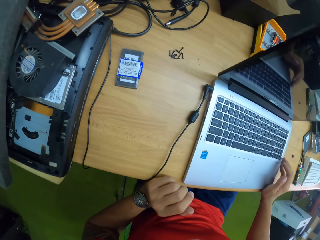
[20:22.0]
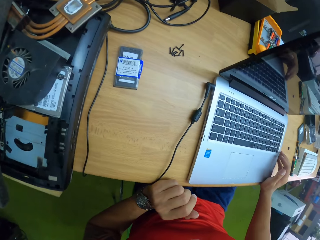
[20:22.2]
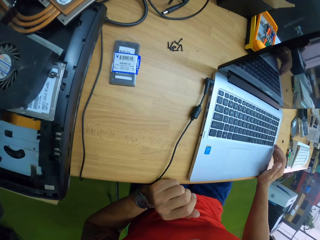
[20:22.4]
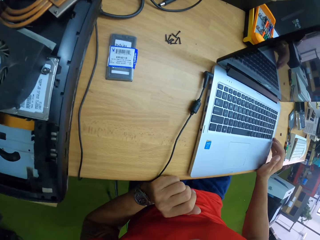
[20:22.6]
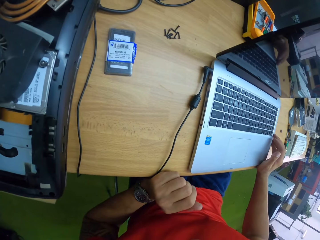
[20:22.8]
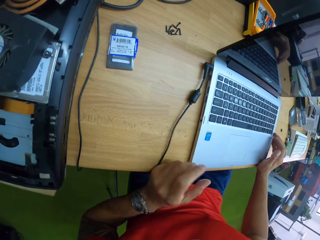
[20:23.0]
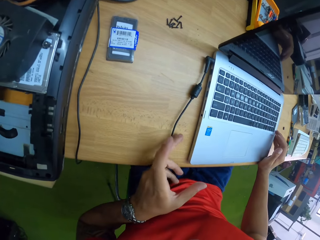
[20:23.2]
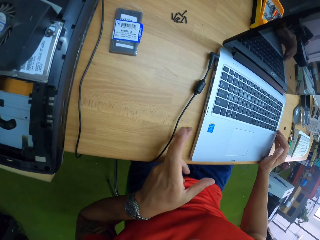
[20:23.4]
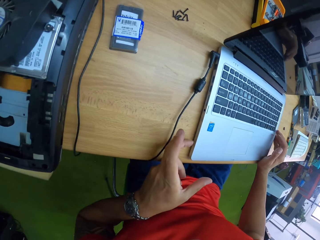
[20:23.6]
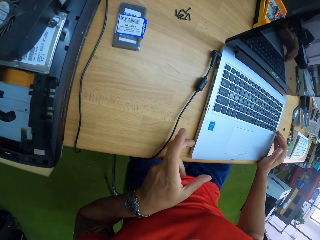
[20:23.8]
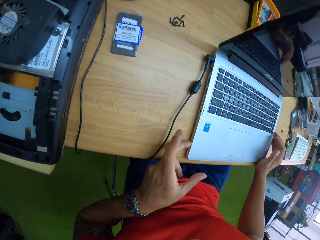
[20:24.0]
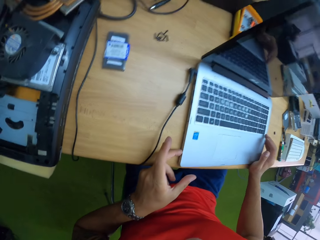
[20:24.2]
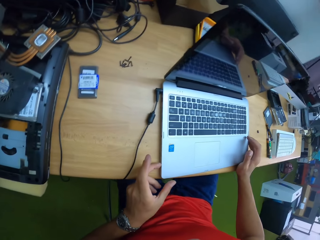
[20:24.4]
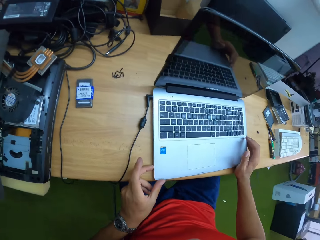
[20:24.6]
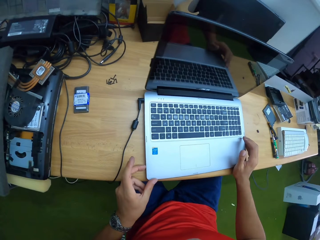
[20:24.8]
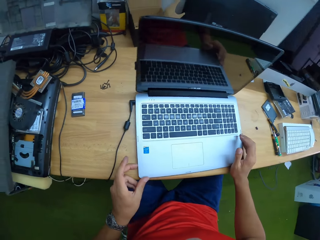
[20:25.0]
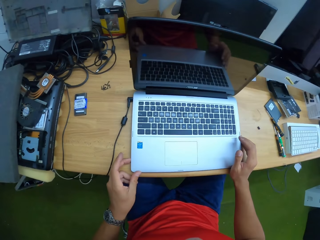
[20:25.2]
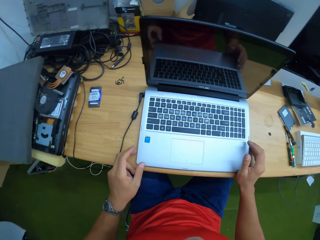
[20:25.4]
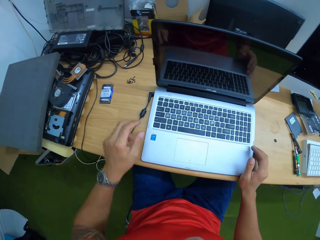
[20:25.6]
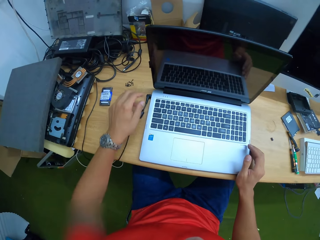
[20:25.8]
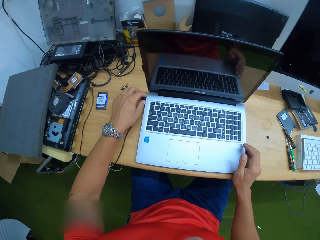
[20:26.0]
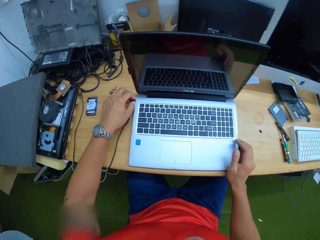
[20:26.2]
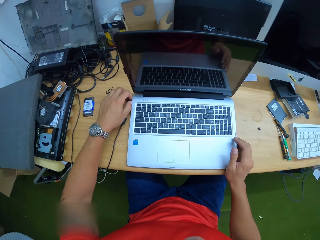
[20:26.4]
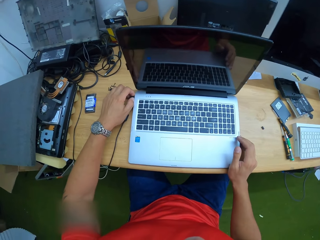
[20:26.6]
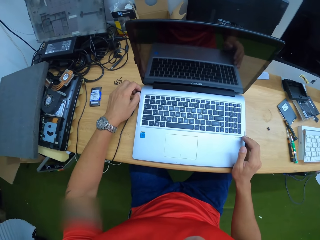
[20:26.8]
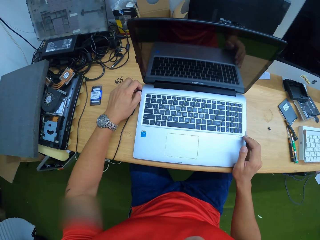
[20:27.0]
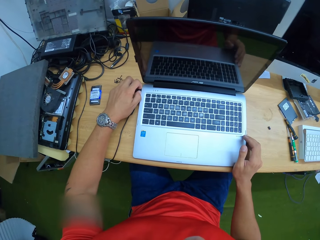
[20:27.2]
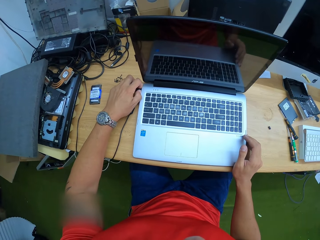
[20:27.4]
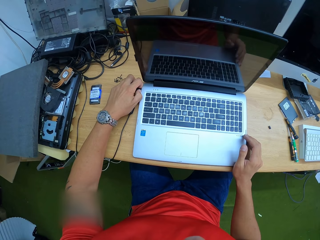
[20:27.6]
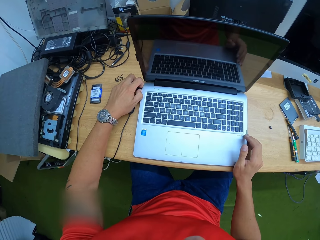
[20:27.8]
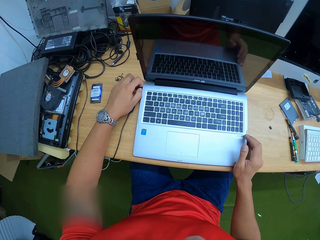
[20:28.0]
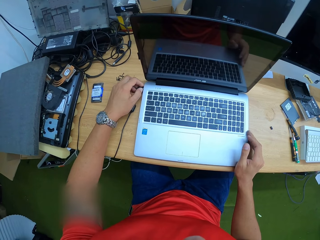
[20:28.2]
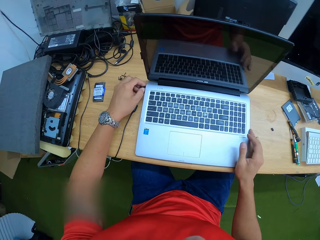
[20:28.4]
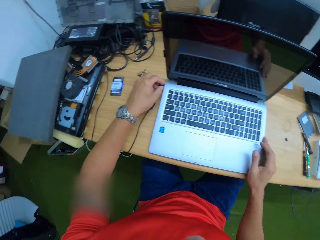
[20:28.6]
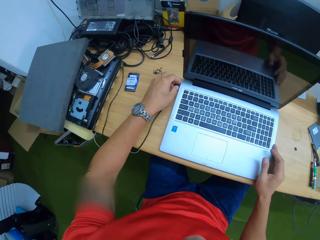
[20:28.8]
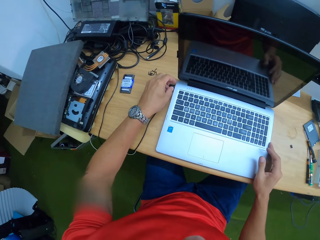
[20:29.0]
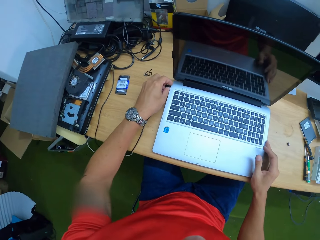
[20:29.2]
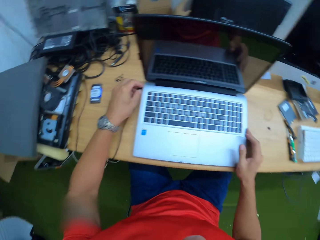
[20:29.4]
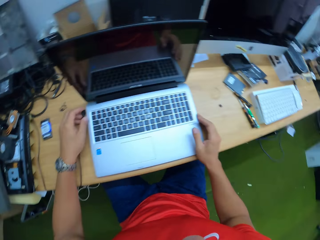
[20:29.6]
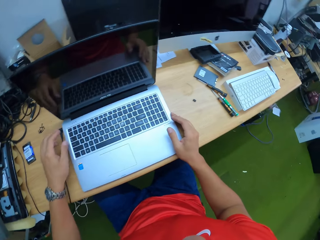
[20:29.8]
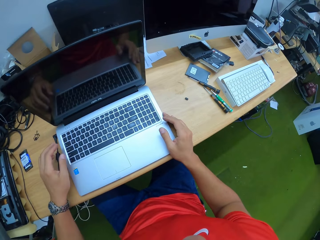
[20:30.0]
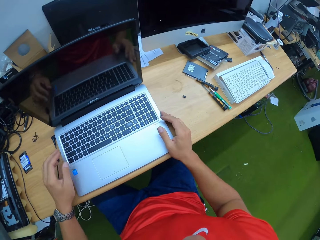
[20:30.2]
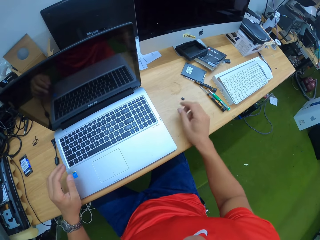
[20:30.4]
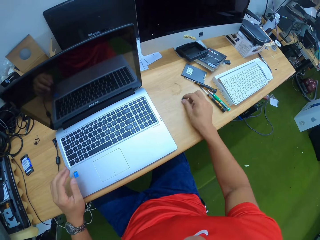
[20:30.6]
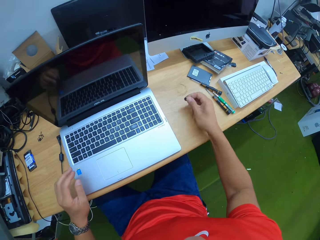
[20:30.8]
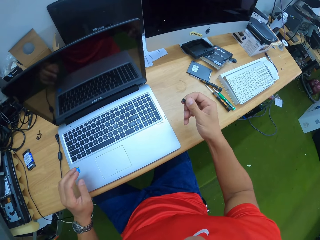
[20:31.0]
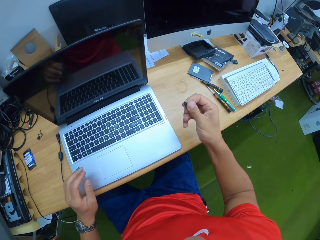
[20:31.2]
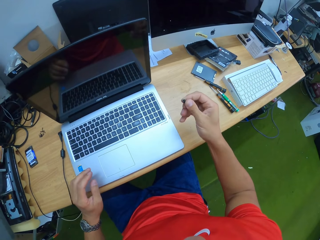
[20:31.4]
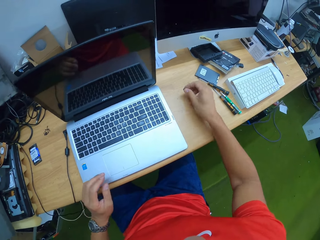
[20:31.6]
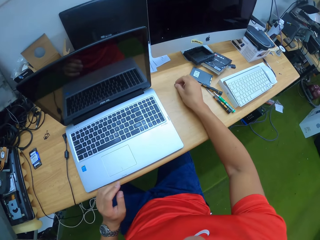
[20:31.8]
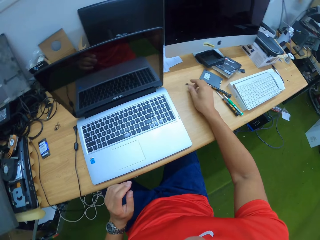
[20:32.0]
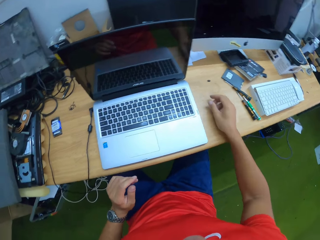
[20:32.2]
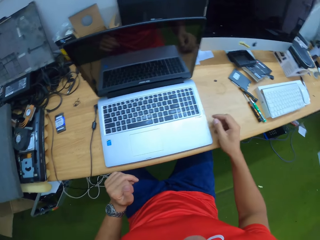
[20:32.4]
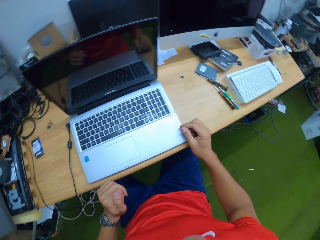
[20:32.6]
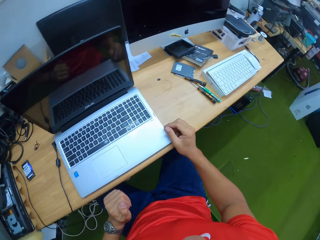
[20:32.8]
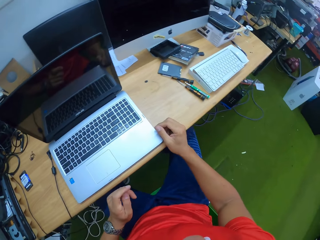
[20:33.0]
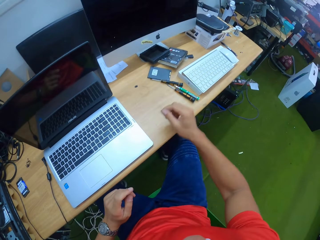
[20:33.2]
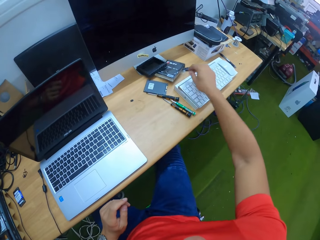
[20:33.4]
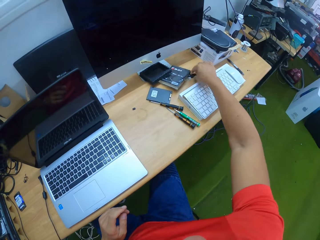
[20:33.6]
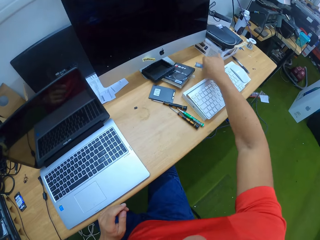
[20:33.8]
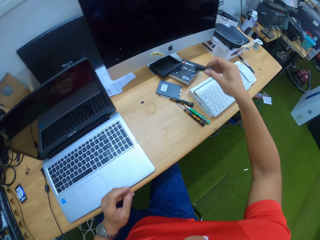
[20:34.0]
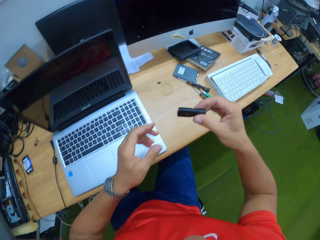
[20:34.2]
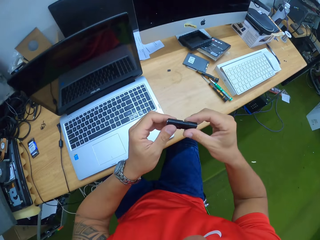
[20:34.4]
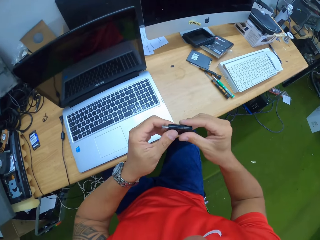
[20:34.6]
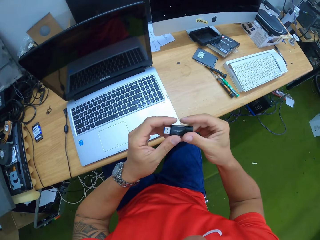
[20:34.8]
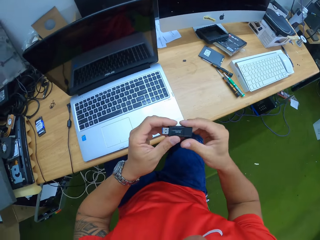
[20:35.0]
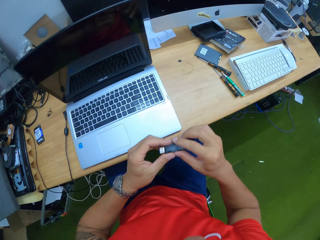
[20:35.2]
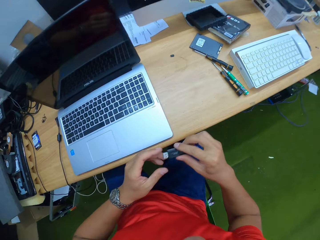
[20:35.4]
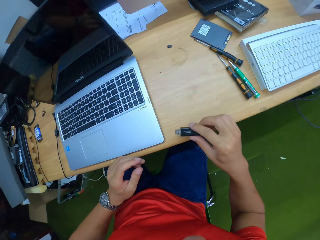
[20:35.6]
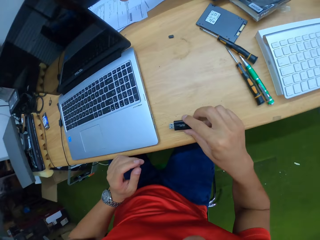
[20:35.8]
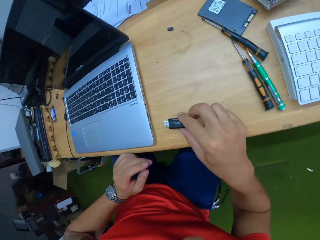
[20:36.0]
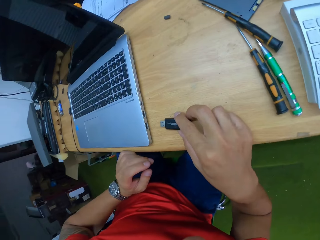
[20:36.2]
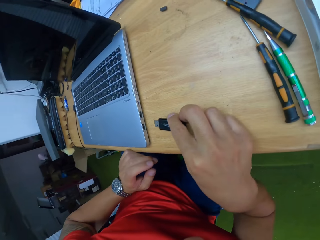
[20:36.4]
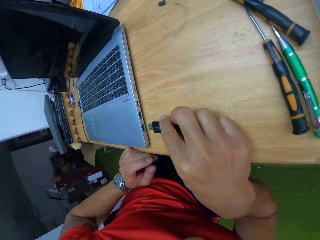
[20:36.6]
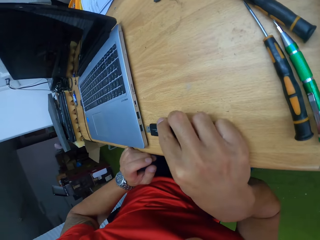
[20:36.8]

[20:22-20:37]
The camera wearer looks around. He presses the side of the laptop with his left middle finger. He touches the charger. He adjusts the cable with his left hand. He picks up a flash cover on the table with his right hand. He drops the flash cover in his right hand on the table. He places an object on the table. He picks up a flash drive on the table with his right hand. He holds the flash drive with both hands. He removes his left hand from the flash drive.

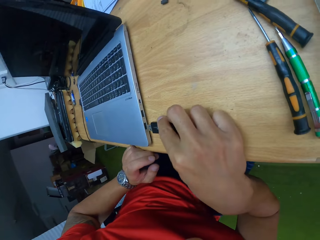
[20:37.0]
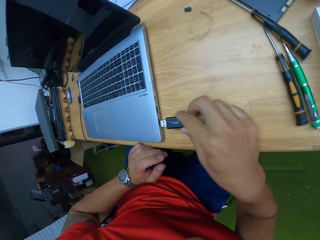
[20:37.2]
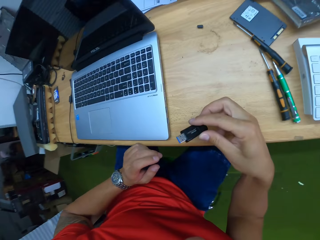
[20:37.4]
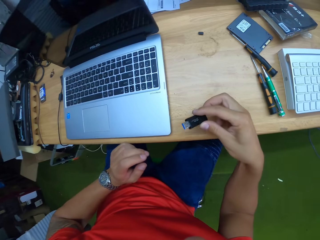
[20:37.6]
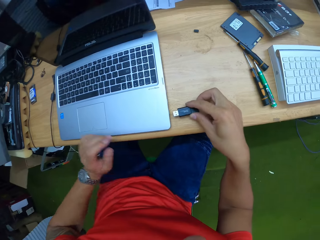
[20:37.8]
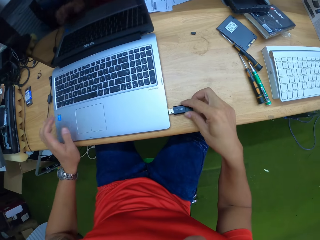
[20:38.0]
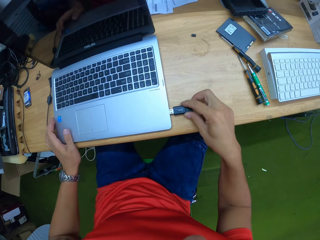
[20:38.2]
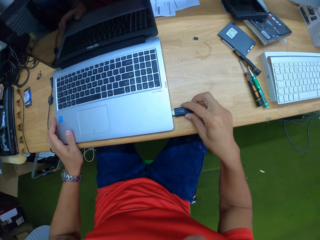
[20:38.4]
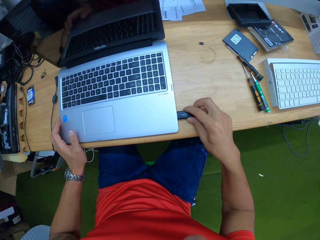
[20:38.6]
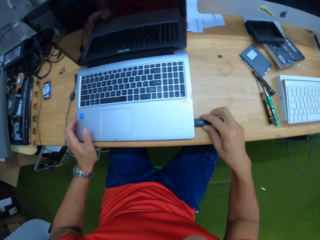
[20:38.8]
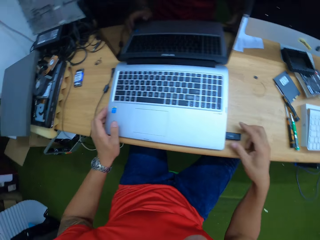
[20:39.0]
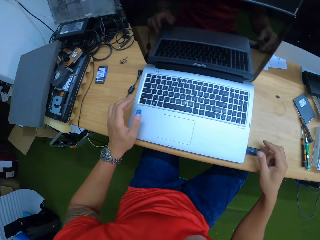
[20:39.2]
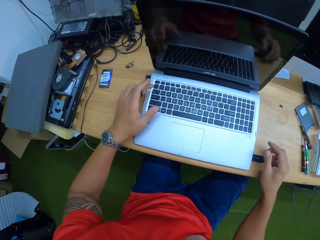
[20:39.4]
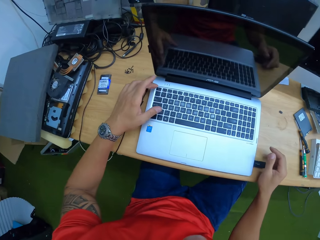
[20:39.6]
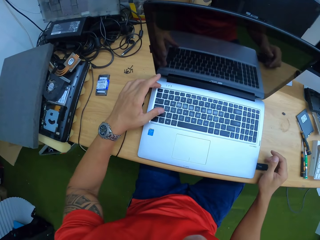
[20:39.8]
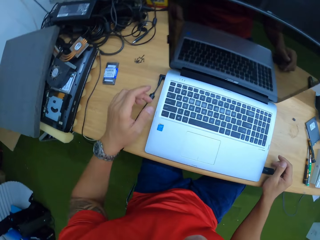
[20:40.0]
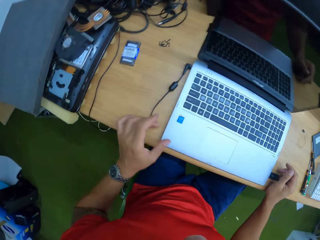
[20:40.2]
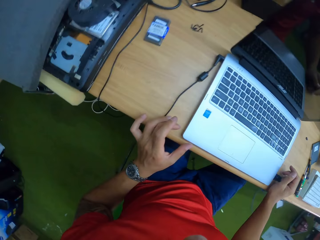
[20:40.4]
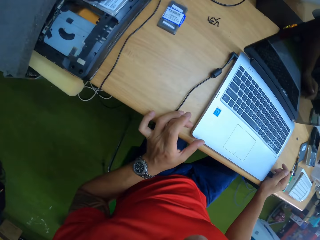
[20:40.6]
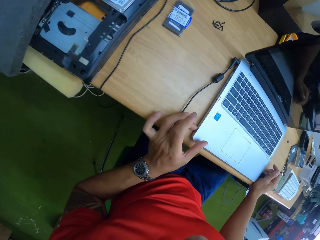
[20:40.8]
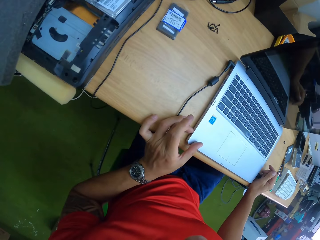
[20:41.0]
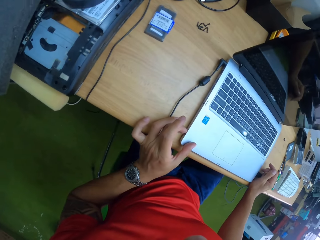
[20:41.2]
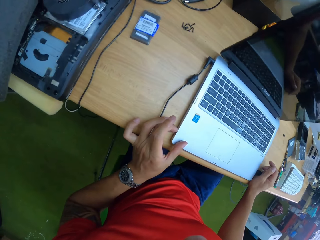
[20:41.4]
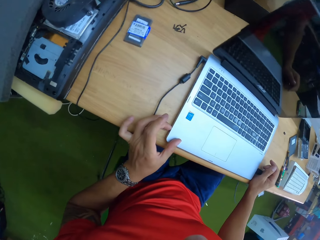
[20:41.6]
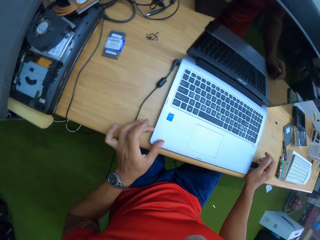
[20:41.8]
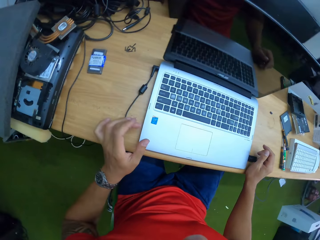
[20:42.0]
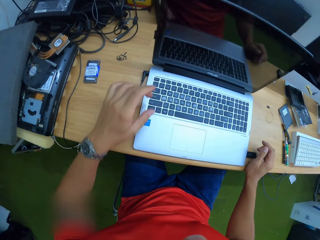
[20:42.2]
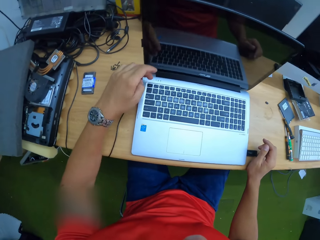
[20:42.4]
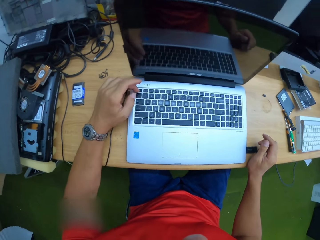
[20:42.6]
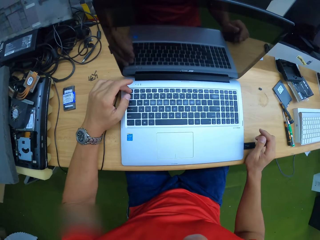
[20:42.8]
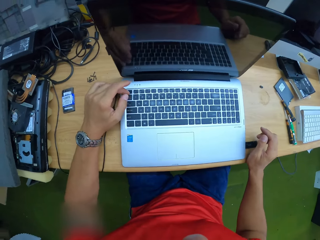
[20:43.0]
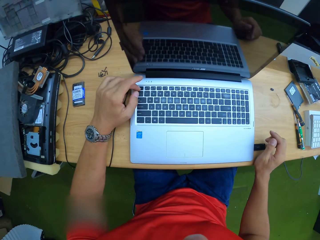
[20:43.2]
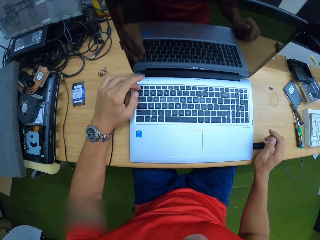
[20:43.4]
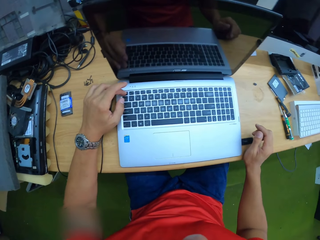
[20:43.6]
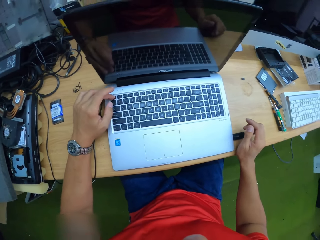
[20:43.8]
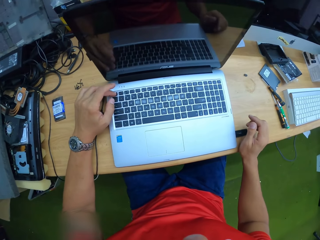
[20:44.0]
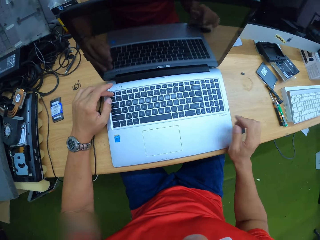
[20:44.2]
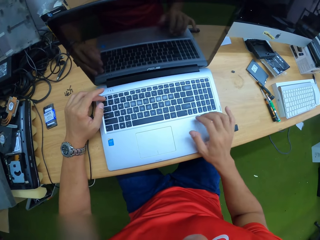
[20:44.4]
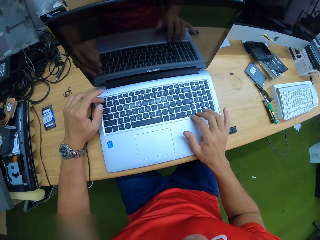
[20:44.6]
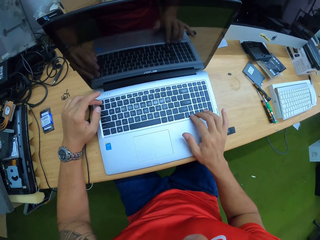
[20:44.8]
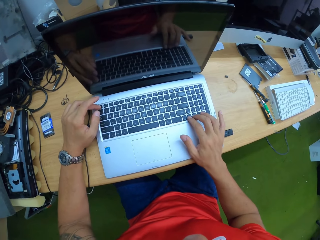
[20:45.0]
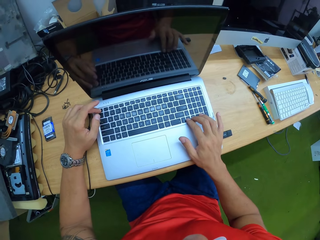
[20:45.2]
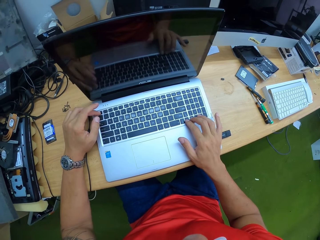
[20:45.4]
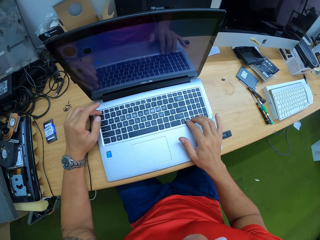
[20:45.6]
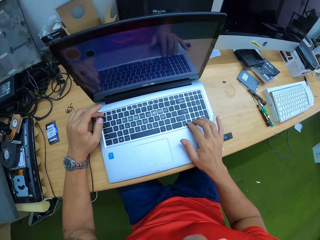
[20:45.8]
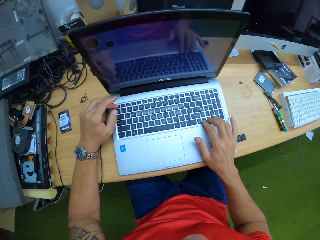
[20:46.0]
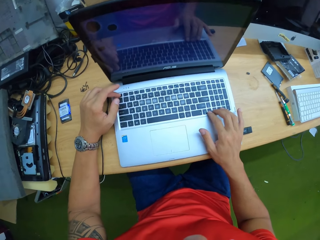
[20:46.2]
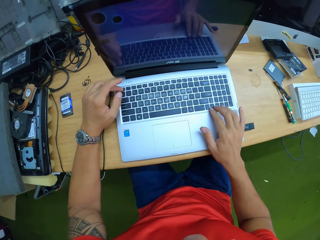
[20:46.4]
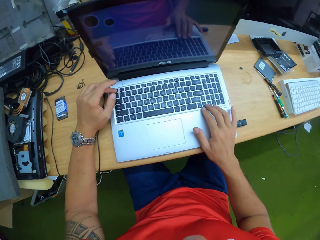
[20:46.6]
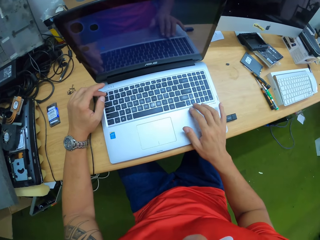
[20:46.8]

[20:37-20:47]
The camera wearer inserts the flash drive into the laptop USB port. He presses the side of the laptop with his left middle finger. He puts on the laptop. He looks around. He presses a button on the keyboard of the laptop with his left index finger. He presses a button on the keyboard of the laptop with his right middle finger.
